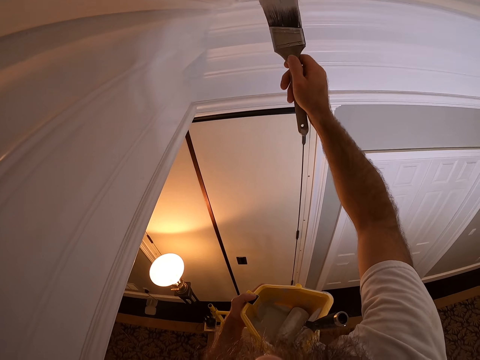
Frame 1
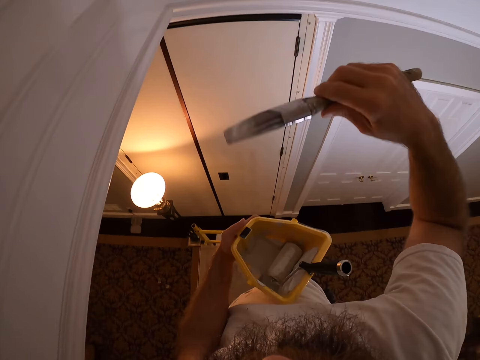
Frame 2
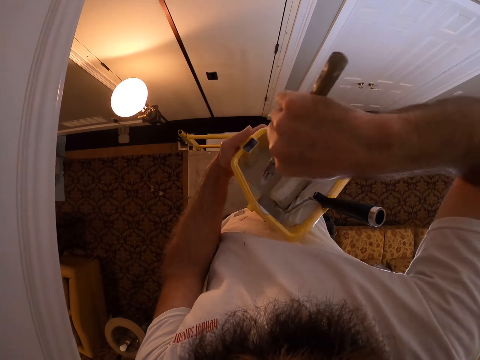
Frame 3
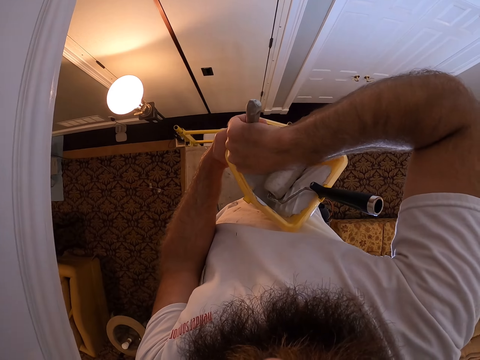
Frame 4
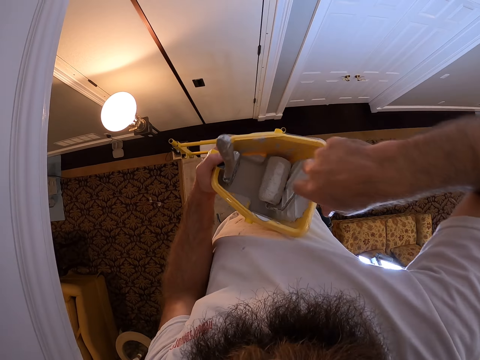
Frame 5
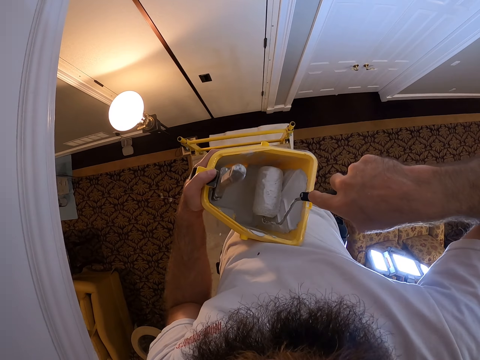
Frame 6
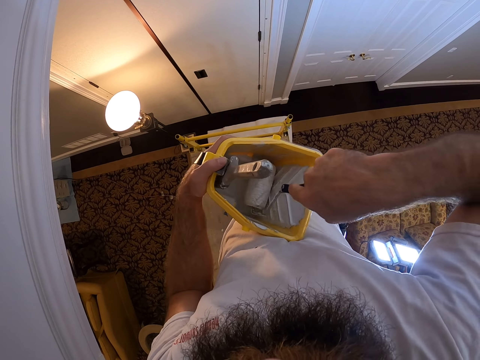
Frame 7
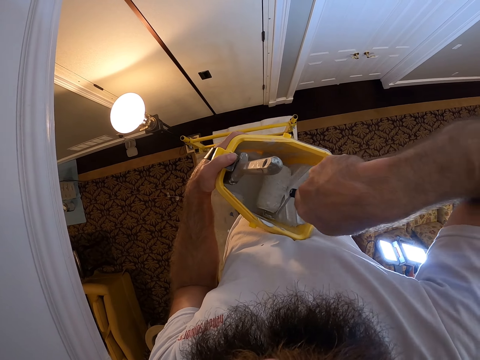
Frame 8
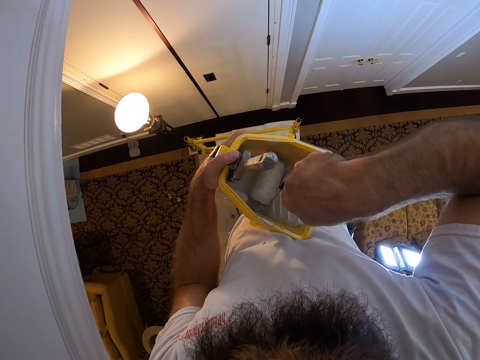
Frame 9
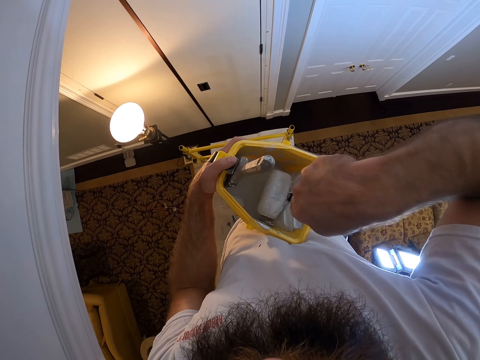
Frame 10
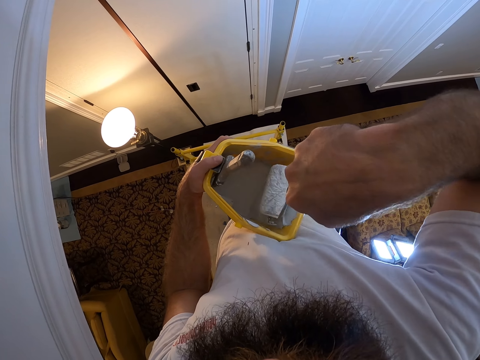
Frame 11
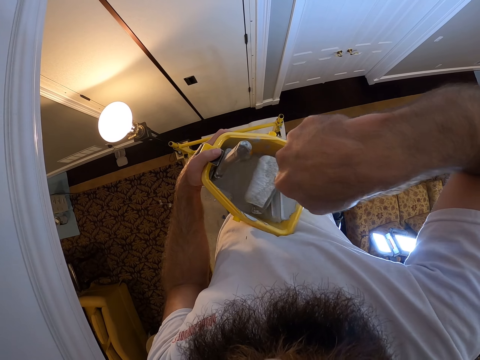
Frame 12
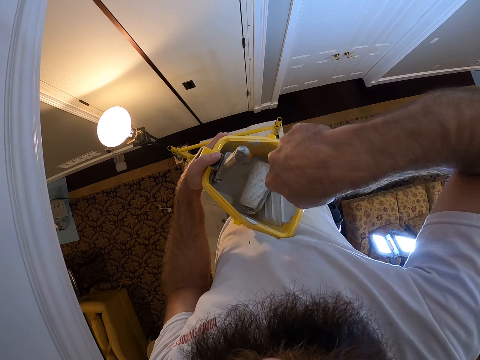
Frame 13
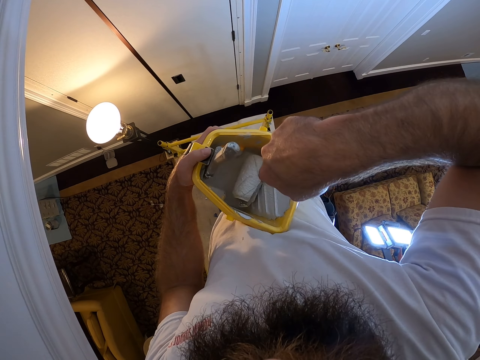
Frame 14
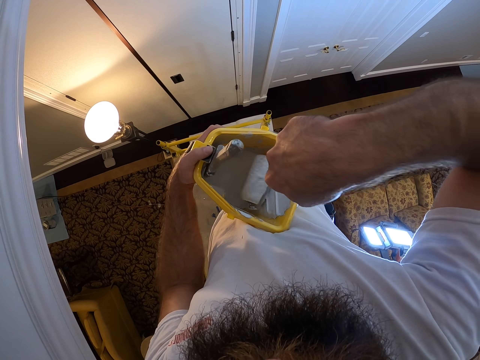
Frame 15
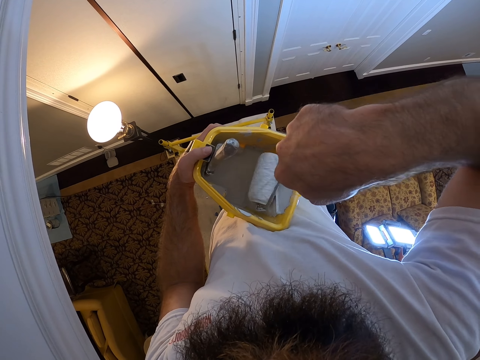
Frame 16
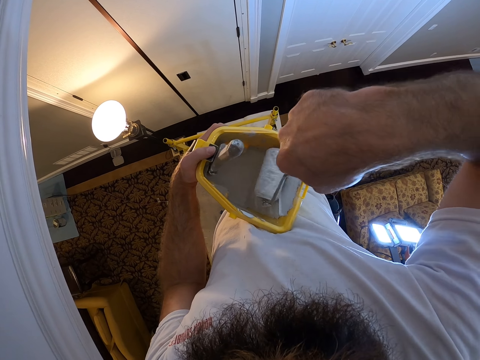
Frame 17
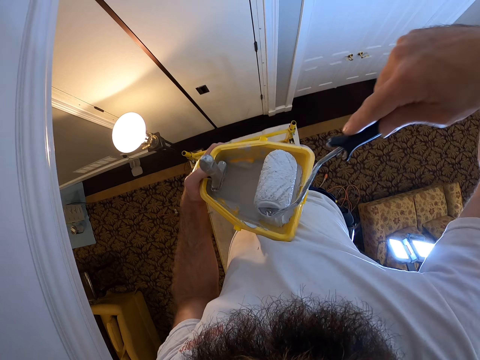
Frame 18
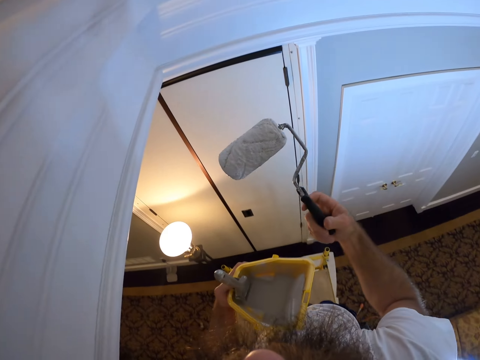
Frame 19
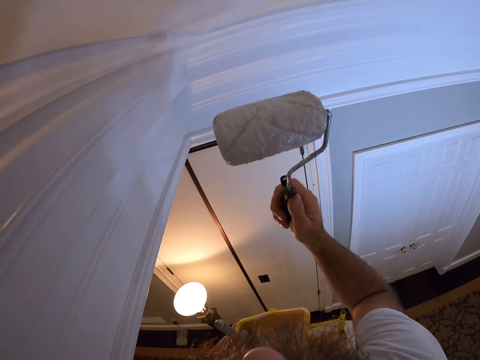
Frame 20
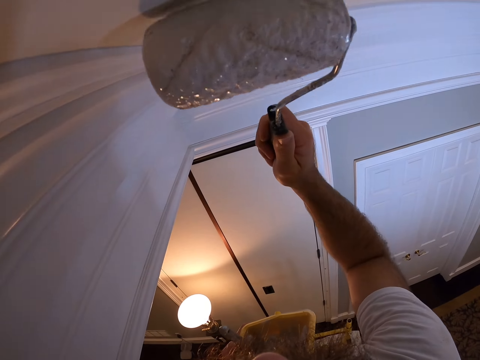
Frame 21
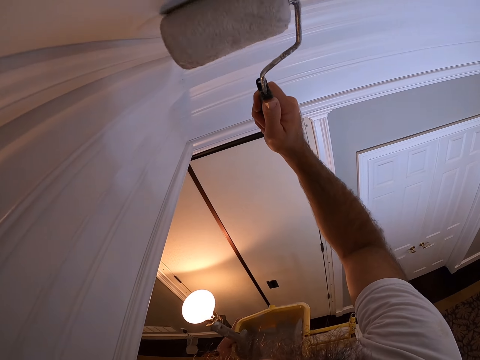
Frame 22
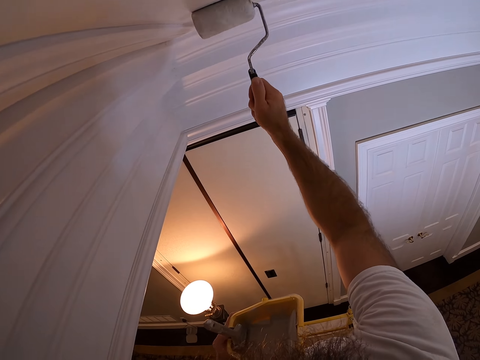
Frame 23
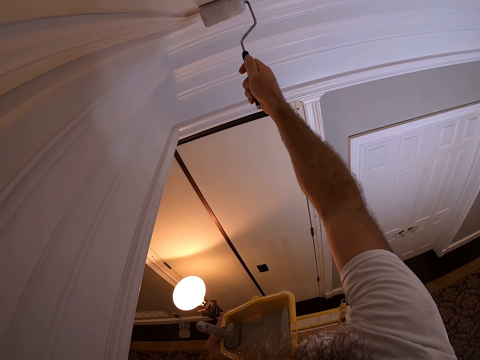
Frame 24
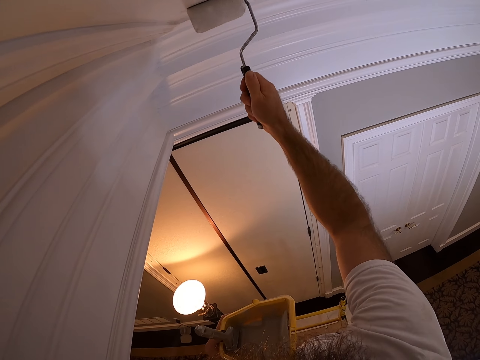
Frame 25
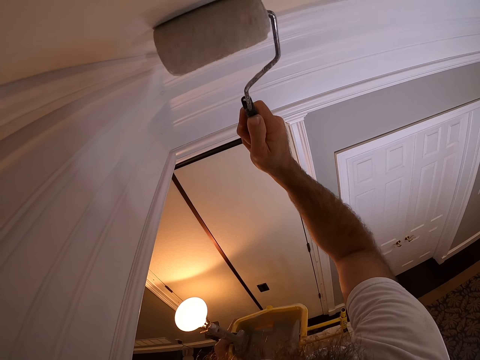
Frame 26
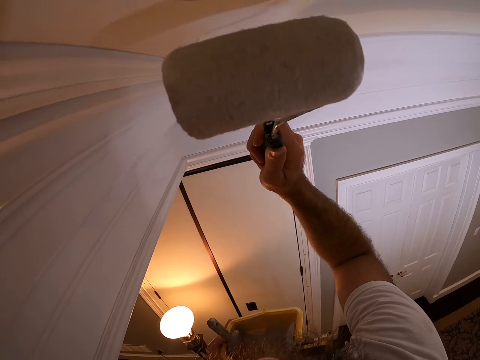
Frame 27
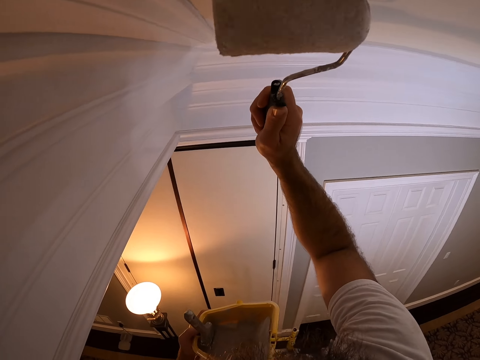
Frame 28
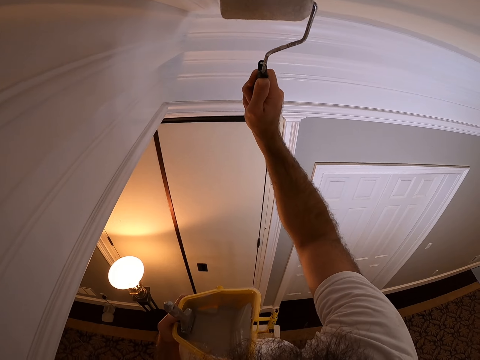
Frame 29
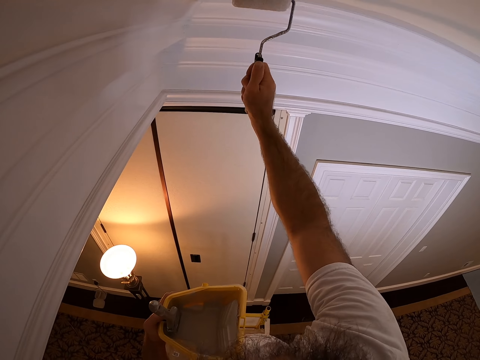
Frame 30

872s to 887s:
The camera wearer dips the paint brush into the plastic container with his right hand. He drops the brush. He applies paint on the roller. He takes the paint roller from the plastic container with his right hand. He paints the top wall with the paint roller in his right hand.

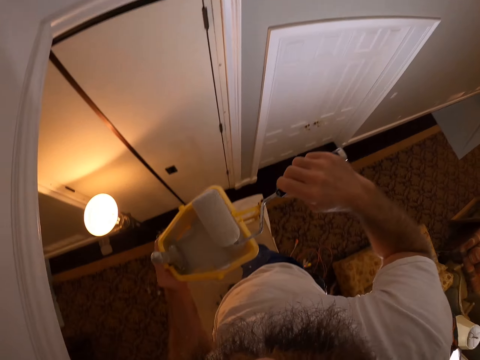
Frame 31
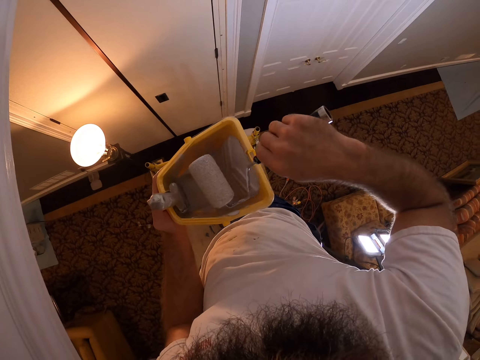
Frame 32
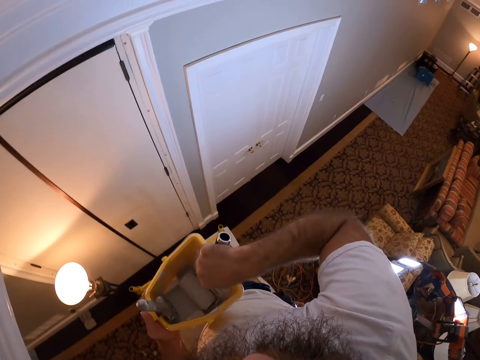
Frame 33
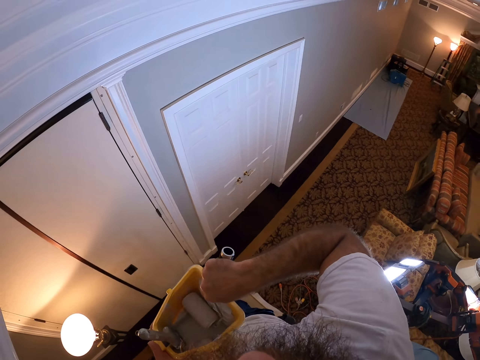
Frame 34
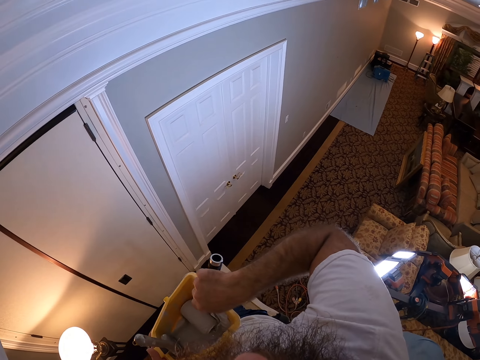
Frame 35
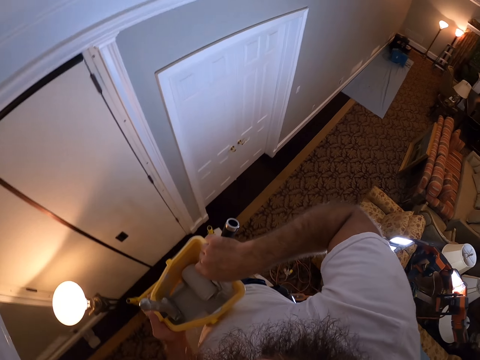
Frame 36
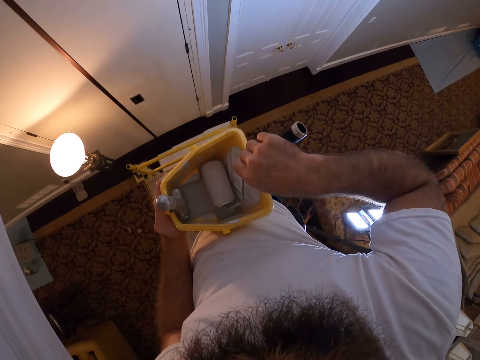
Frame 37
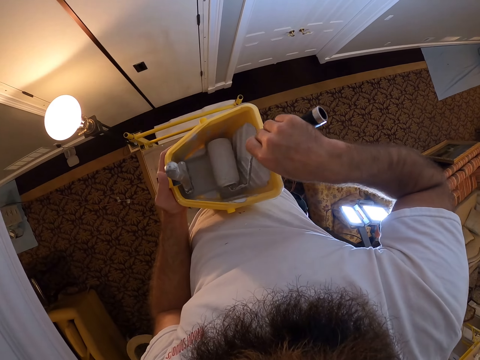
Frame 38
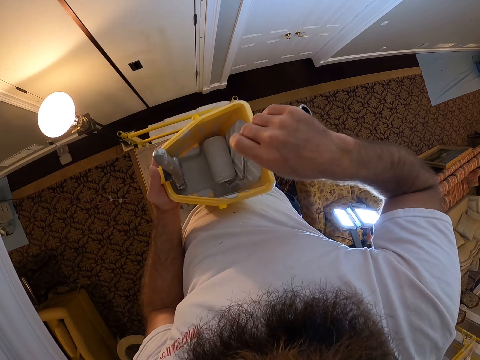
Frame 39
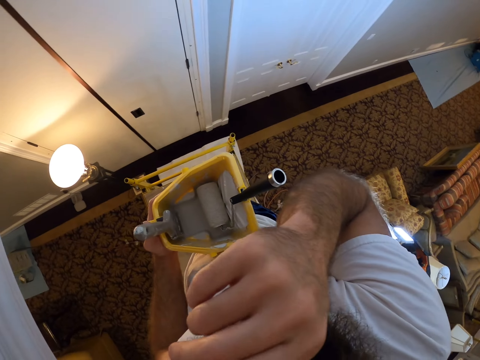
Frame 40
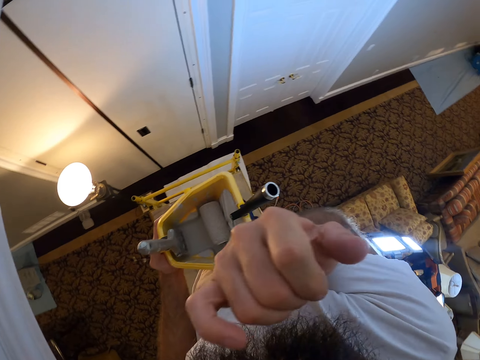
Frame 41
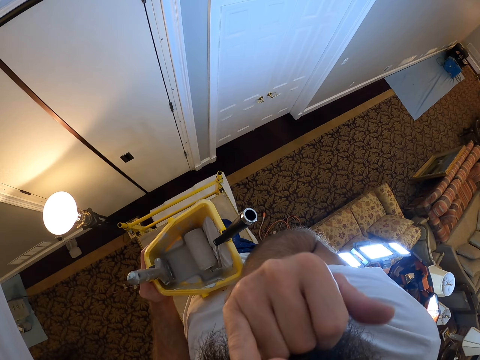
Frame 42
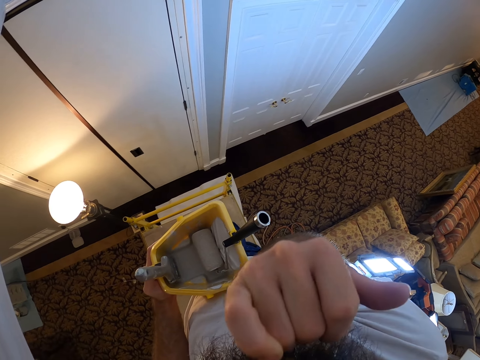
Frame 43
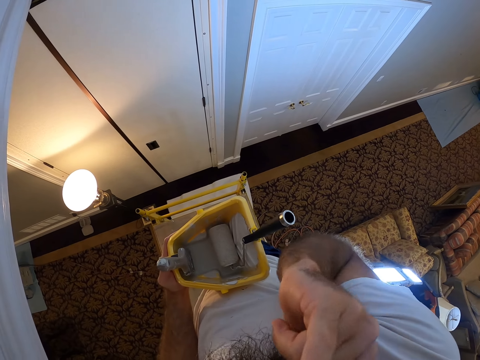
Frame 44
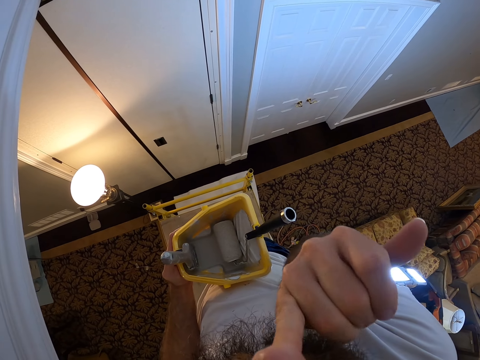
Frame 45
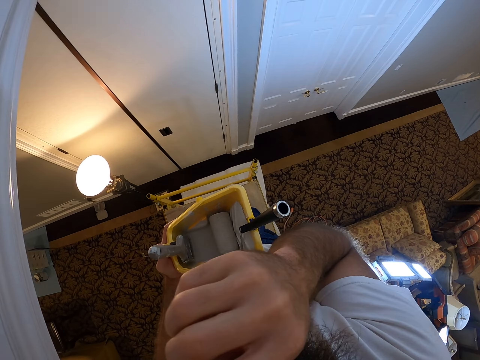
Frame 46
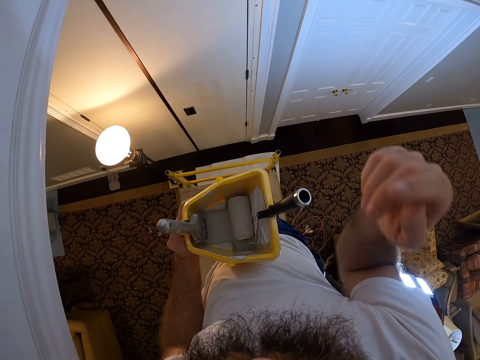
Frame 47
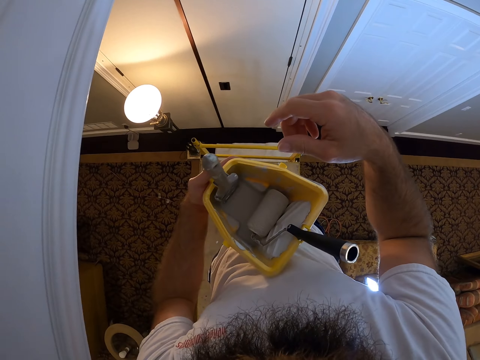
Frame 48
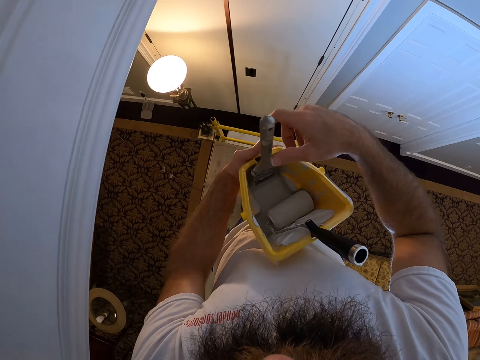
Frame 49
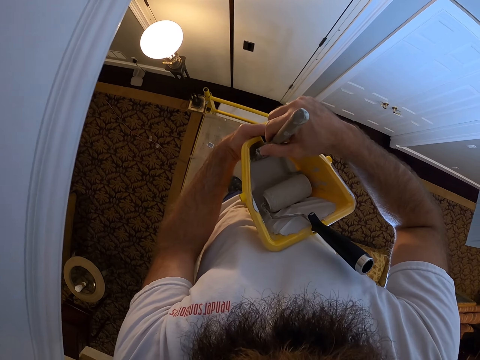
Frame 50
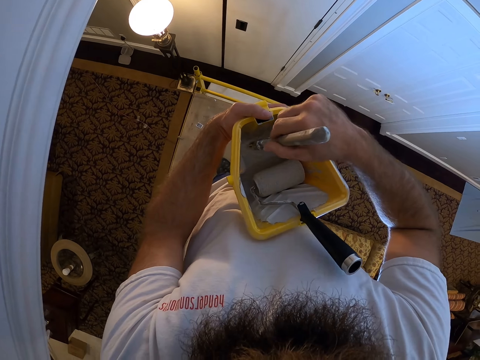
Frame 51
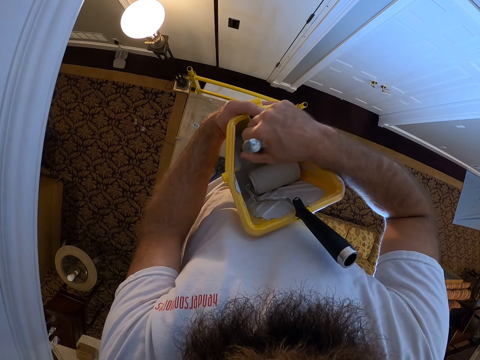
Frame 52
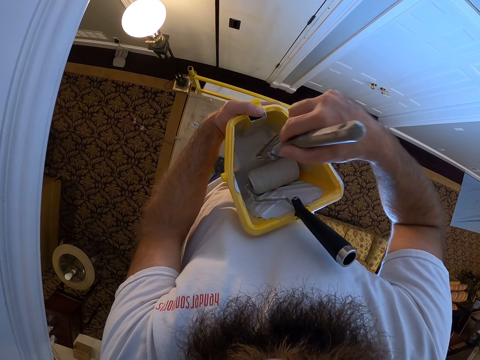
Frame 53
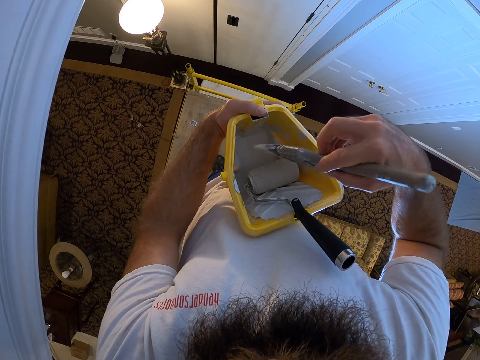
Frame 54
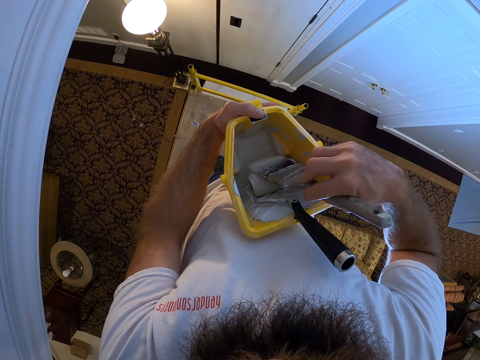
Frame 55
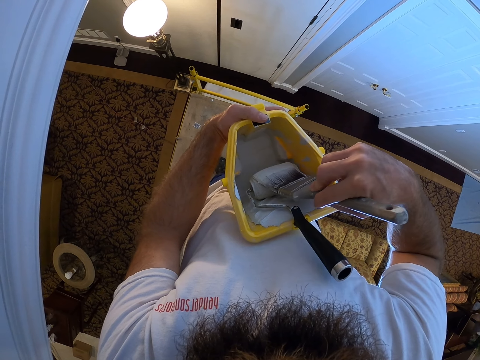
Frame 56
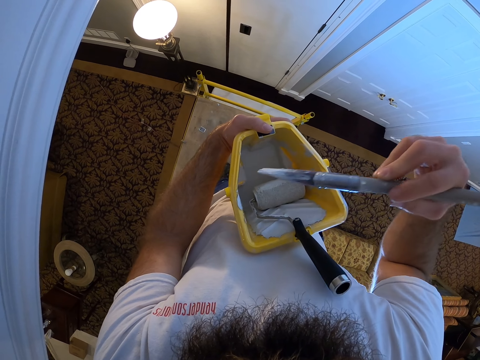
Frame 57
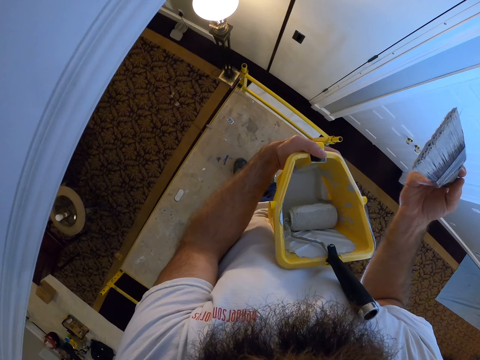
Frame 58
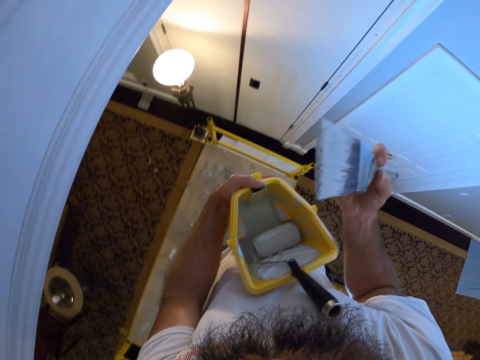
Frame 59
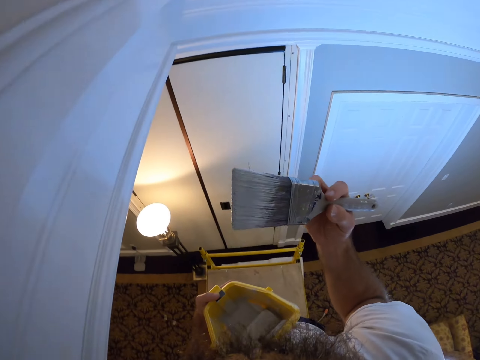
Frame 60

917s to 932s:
The camera wearer dips the roller in paint and drops the roller. He touches his face. He cleans his nose with his right hand. He bites his nail. He wipes his face with his hand. He takes the paint brush from the plastic container with his right hand. He dips the brush. He applies paint on the roller.
